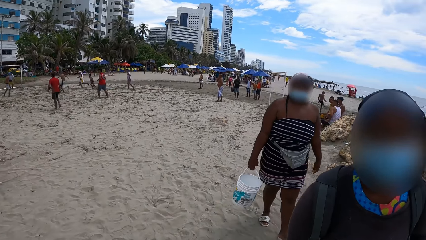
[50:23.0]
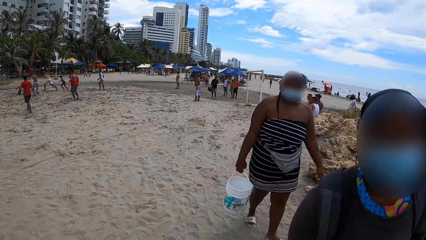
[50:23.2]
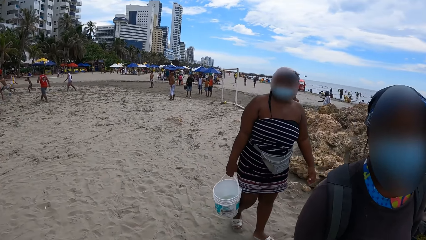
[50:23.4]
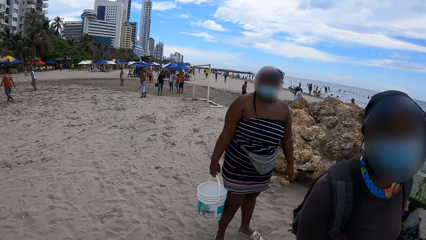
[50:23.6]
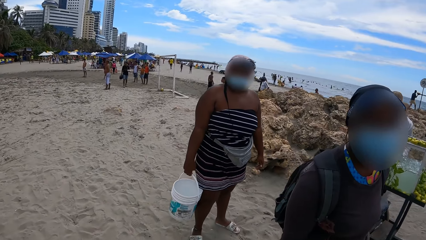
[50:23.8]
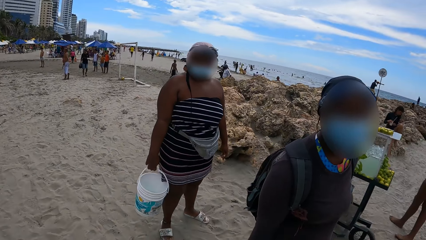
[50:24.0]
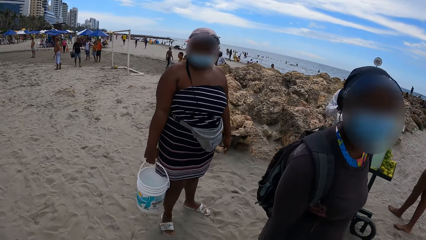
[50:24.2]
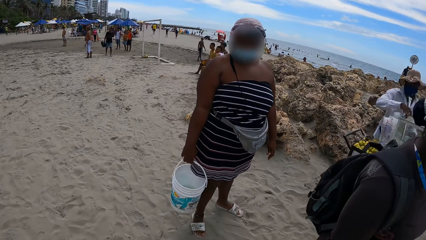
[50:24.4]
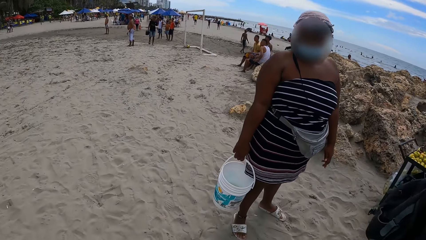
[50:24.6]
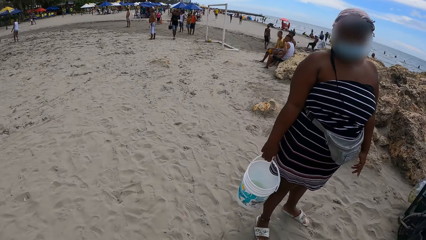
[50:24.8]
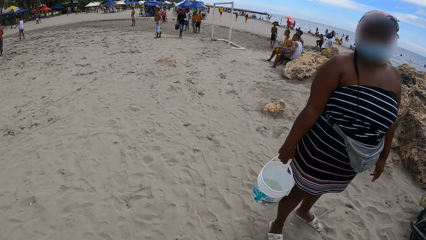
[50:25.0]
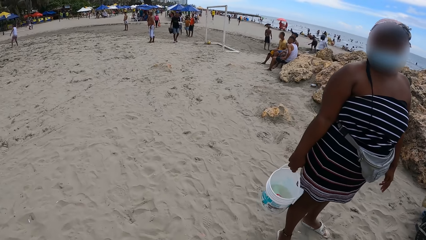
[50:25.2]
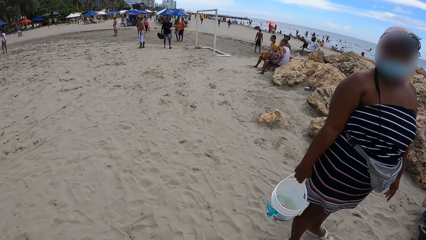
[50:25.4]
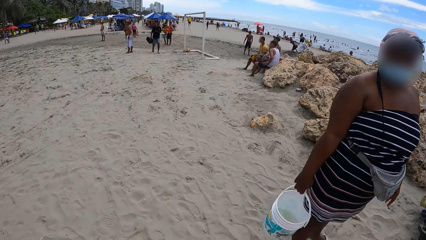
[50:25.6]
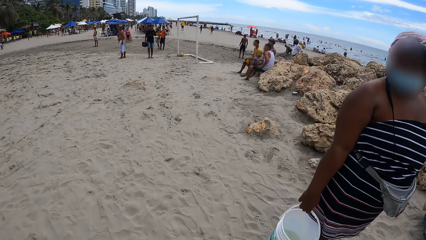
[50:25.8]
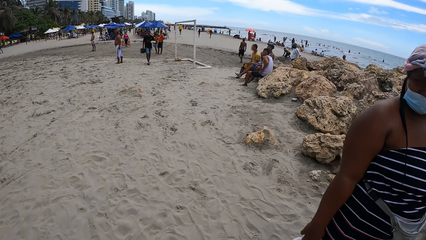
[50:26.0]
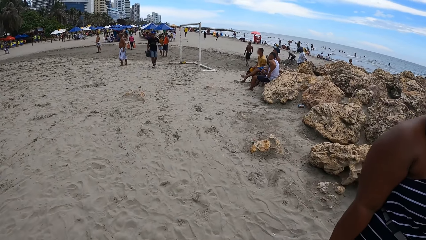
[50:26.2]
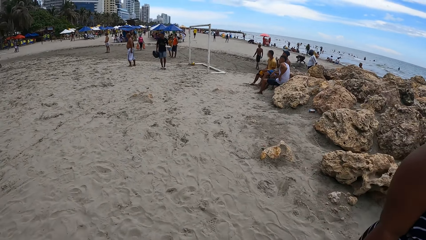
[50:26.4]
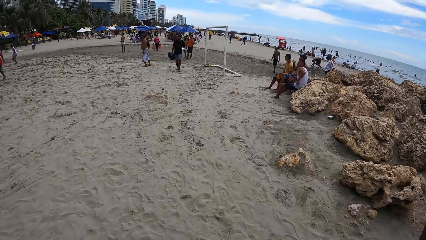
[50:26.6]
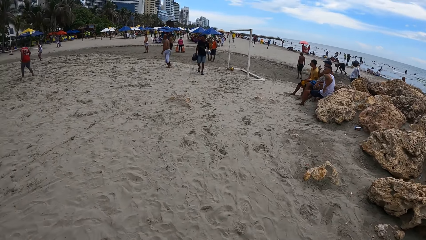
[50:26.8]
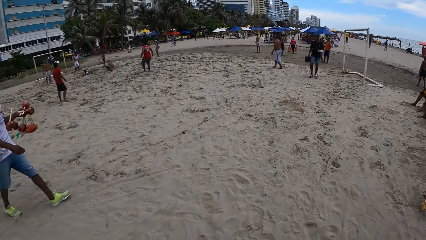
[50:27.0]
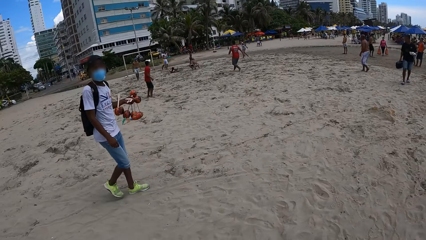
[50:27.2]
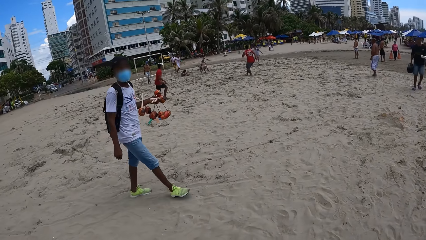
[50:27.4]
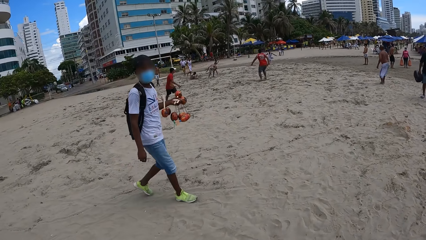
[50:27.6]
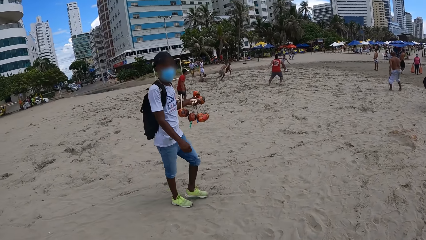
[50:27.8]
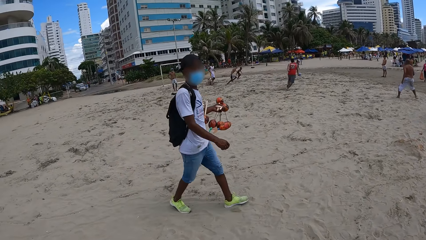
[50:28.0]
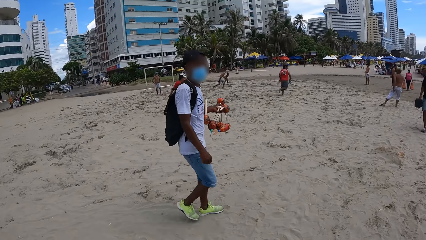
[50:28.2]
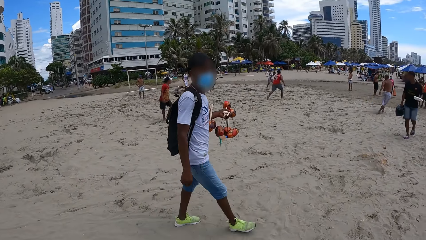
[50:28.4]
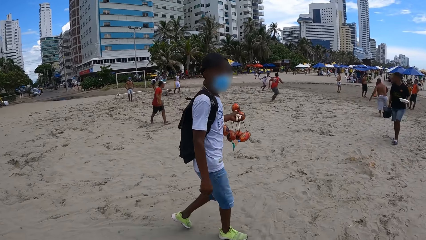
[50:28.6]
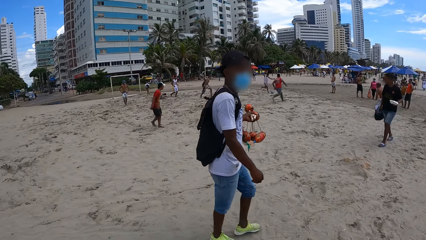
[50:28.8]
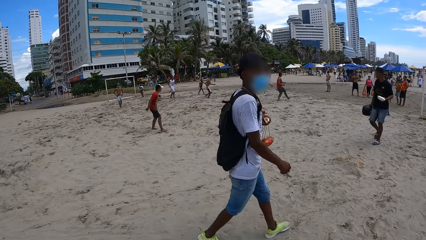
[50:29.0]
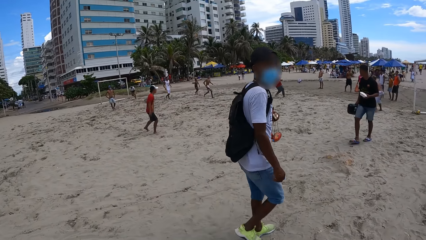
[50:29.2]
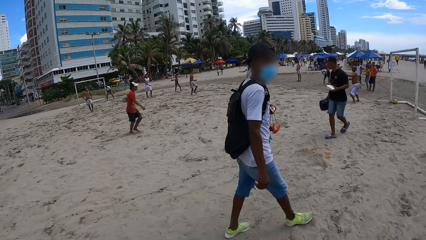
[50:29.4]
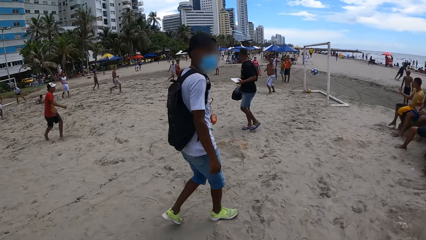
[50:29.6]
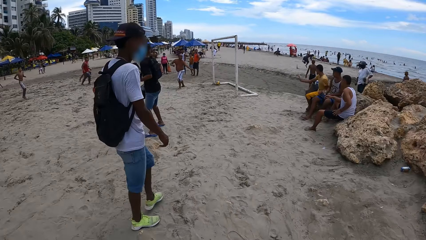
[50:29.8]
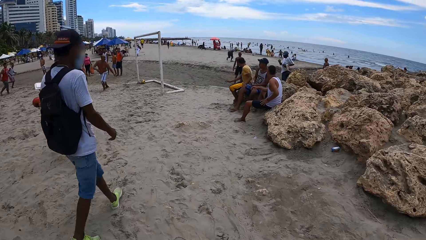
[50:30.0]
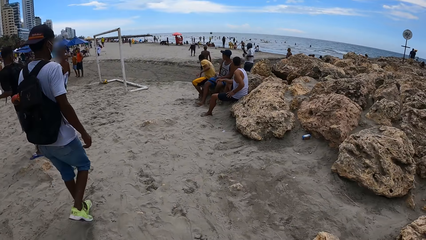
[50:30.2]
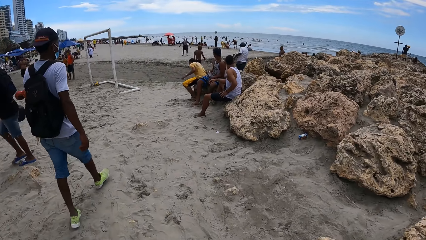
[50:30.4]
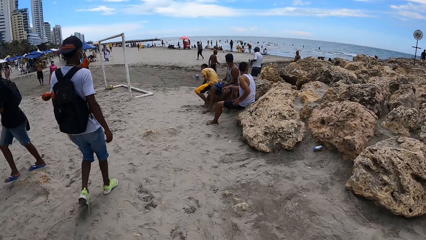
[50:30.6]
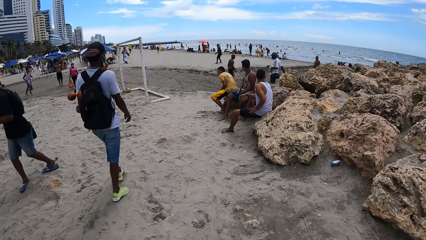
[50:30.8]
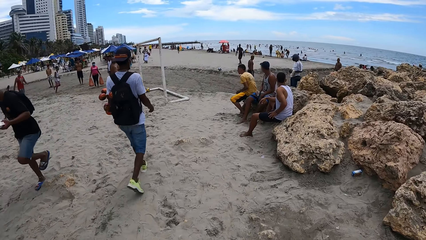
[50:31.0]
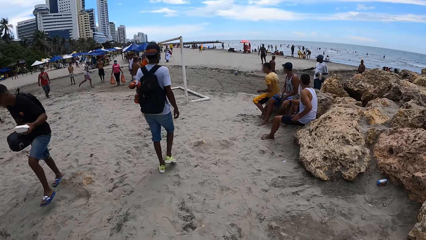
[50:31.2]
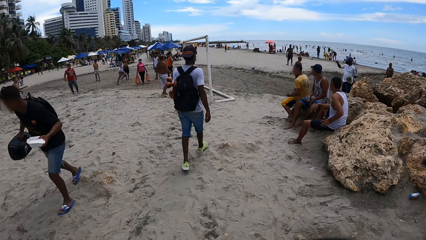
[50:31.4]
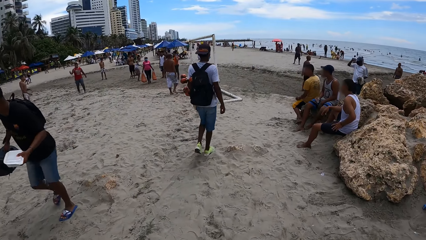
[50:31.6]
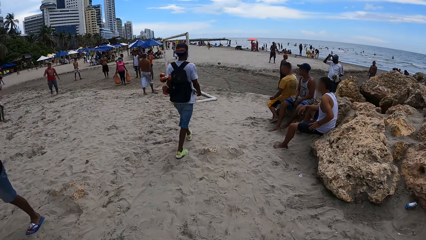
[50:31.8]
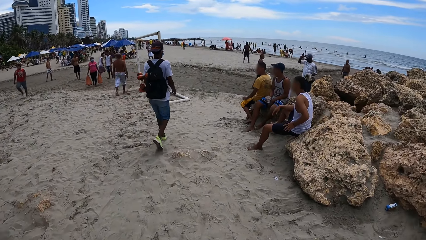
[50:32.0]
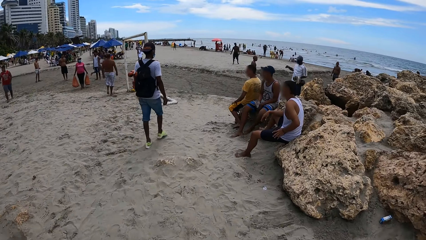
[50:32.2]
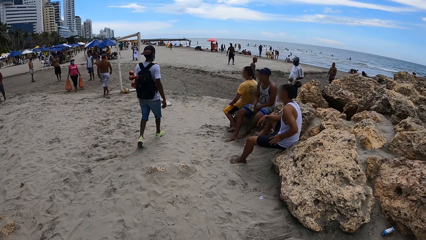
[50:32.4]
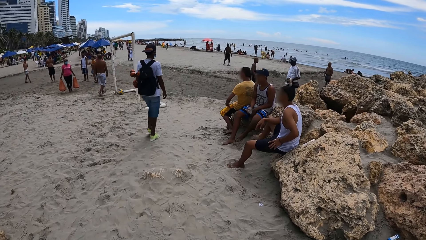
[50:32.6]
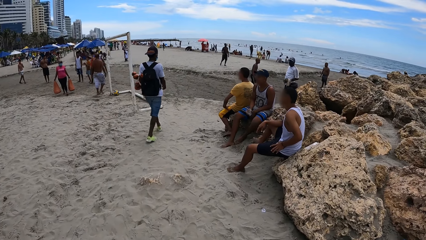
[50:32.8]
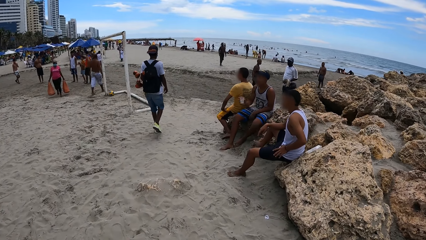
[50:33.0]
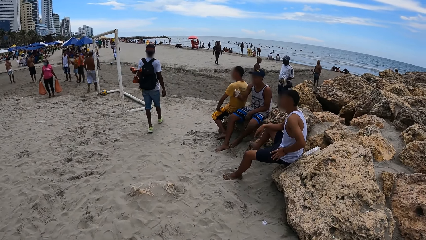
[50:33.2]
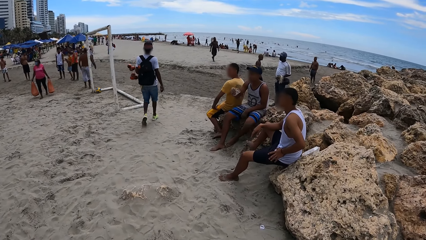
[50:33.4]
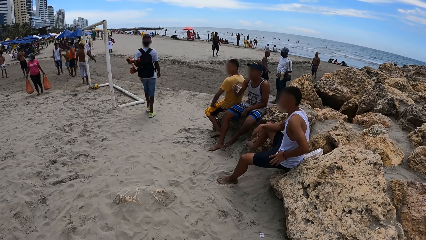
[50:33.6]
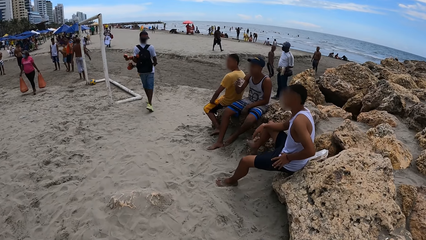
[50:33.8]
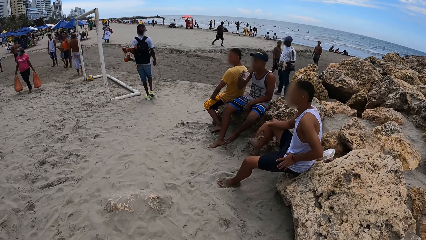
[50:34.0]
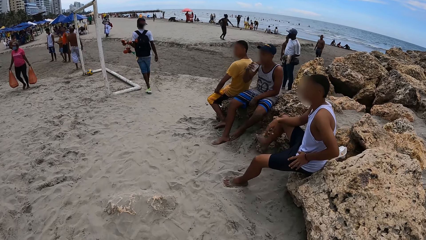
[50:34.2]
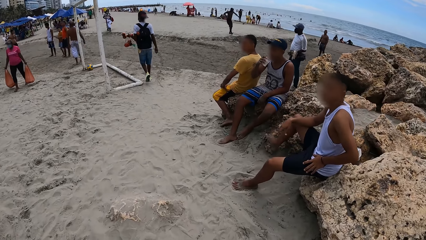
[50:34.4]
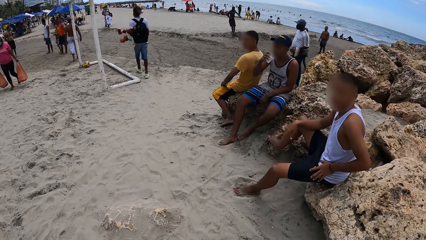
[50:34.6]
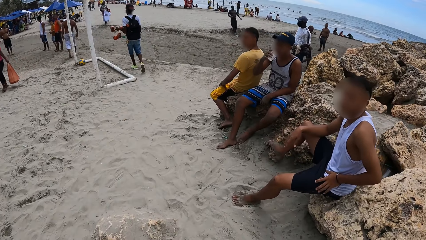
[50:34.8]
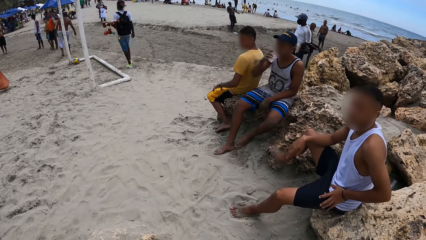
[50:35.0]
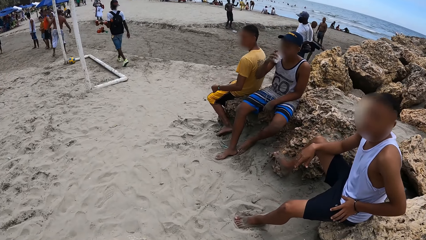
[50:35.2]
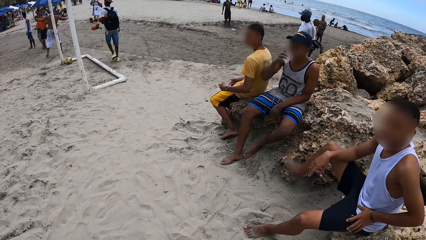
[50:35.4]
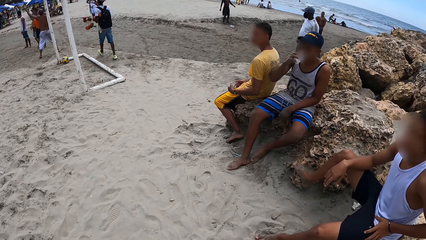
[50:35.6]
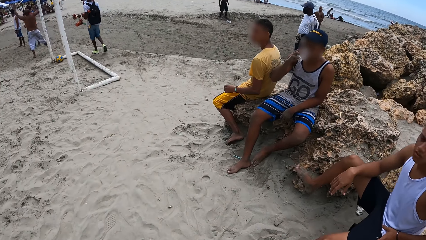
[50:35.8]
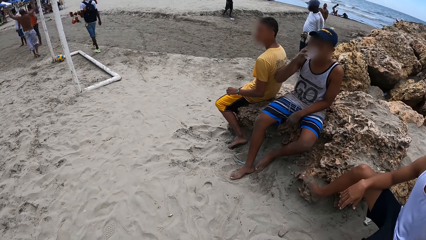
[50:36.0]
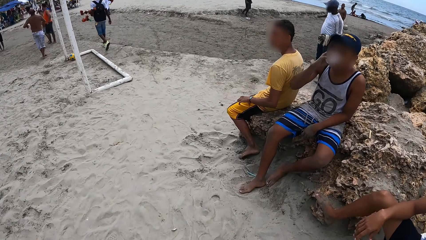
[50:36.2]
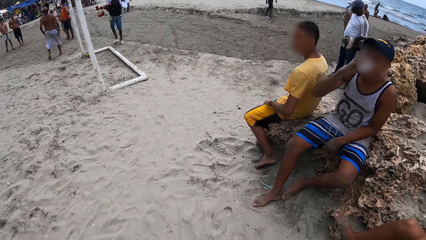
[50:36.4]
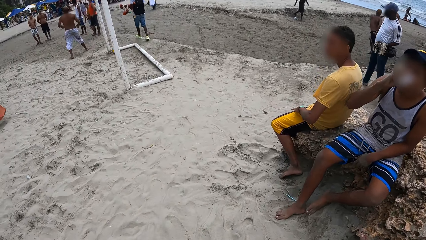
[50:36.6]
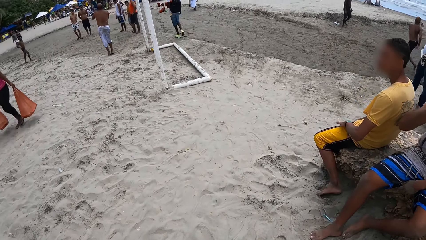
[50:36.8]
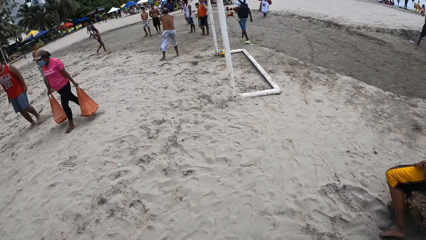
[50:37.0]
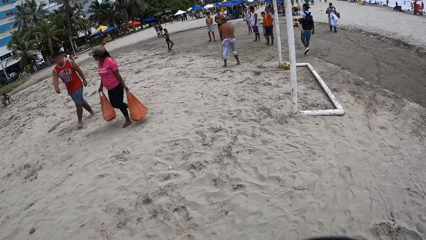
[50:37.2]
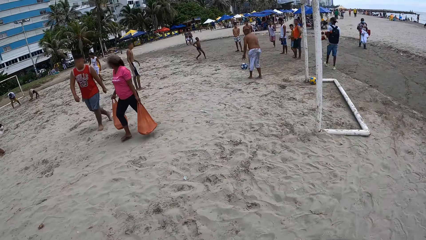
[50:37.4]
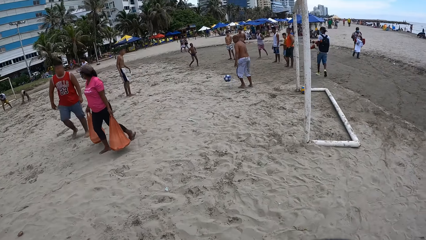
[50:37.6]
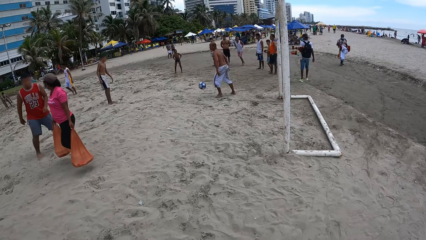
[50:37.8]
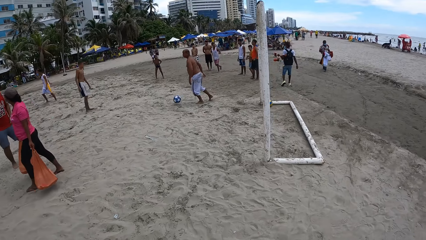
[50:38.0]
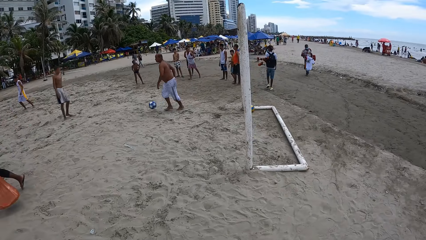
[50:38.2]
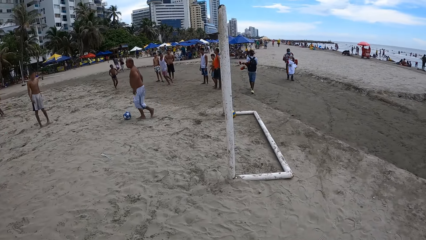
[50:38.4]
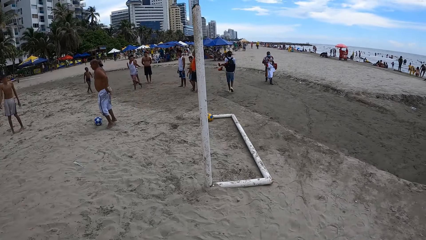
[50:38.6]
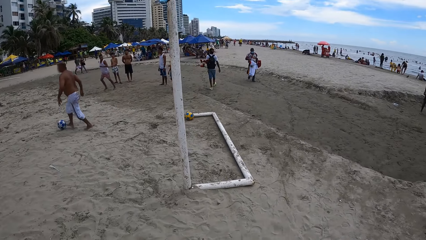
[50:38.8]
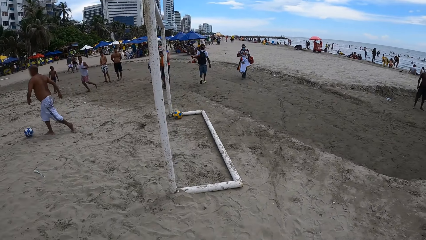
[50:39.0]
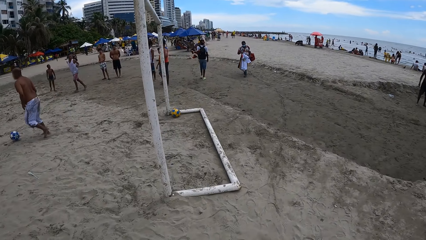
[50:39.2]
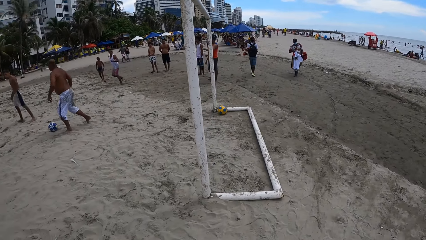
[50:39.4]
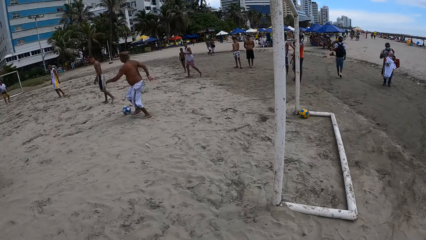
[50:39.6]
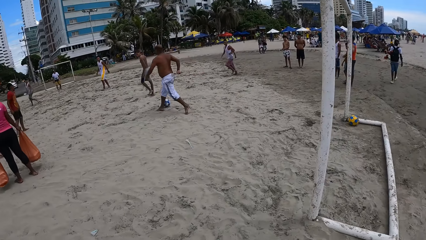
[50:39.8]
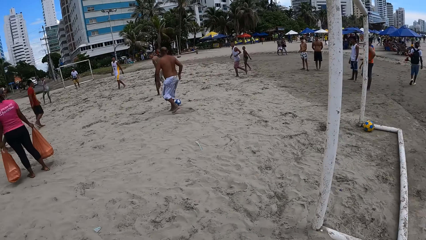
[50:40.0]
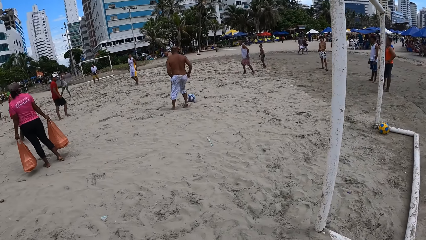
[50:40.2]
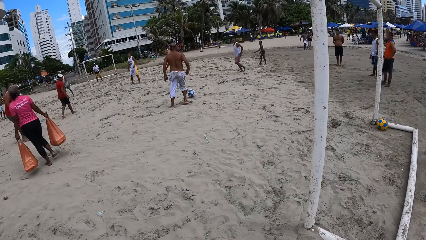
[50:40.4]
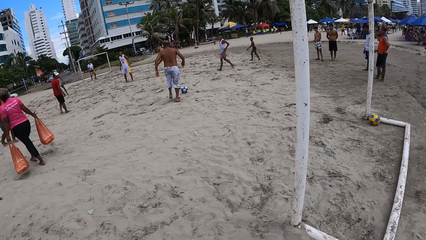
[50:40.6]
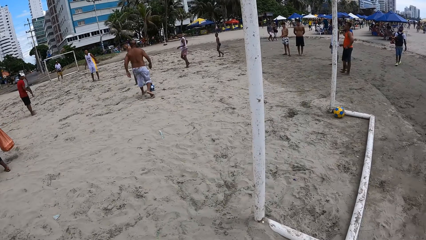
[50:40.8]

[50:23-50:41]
A woman stands before the camera wearer. The camera wearer walks around. They look around. They walk ahead. They look around.
